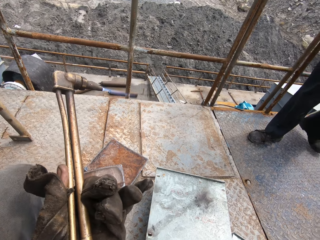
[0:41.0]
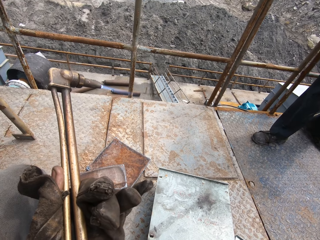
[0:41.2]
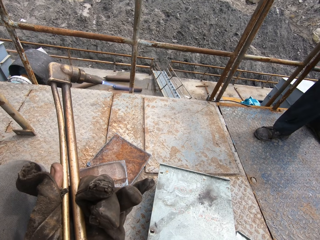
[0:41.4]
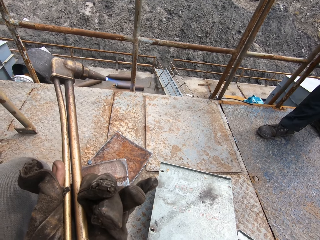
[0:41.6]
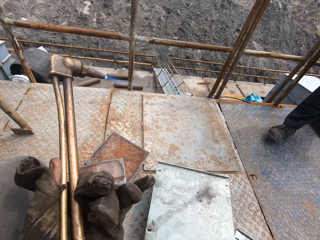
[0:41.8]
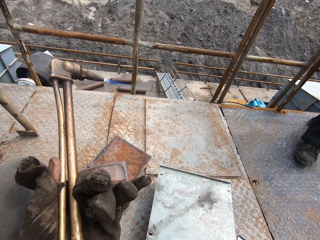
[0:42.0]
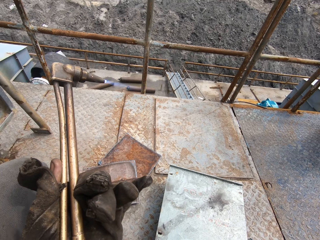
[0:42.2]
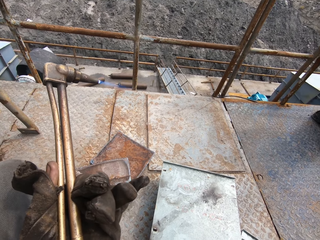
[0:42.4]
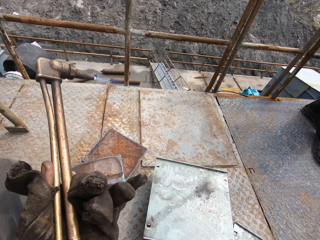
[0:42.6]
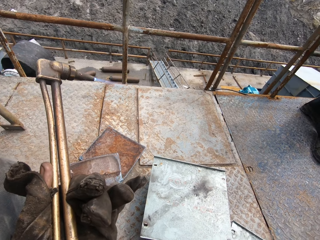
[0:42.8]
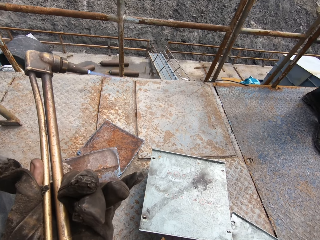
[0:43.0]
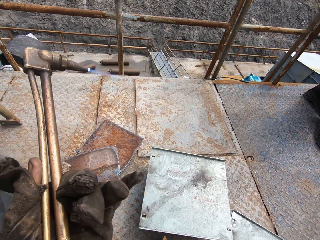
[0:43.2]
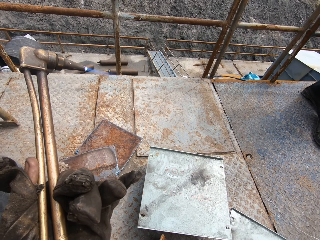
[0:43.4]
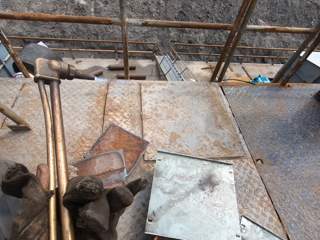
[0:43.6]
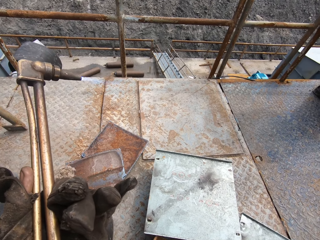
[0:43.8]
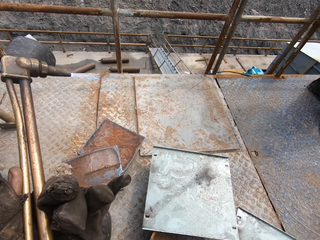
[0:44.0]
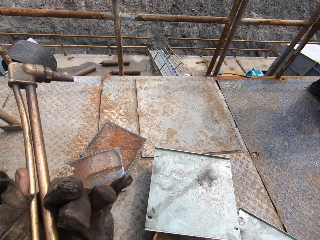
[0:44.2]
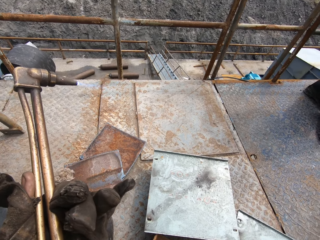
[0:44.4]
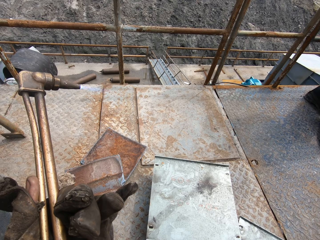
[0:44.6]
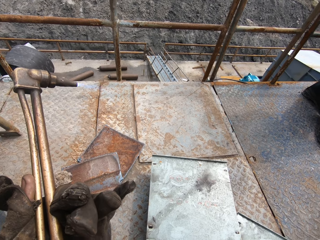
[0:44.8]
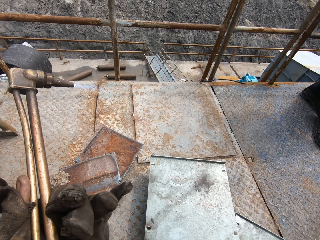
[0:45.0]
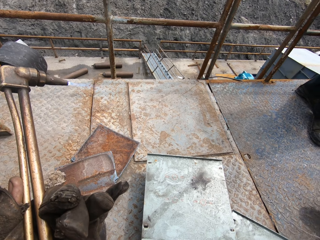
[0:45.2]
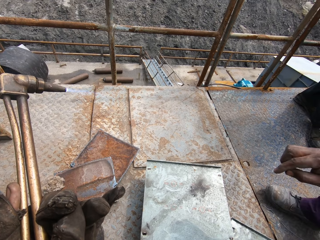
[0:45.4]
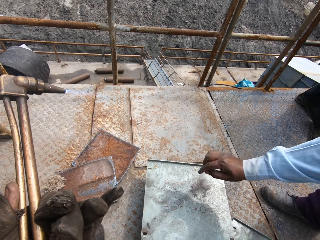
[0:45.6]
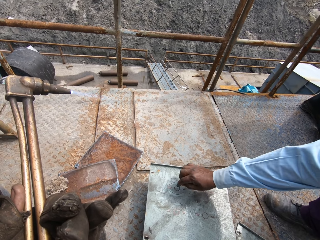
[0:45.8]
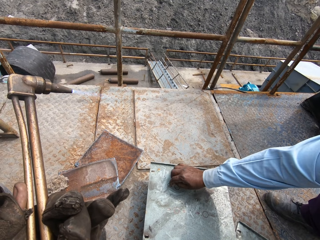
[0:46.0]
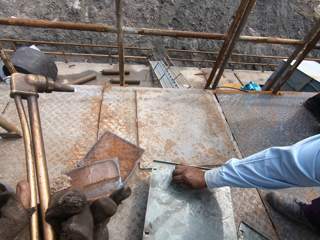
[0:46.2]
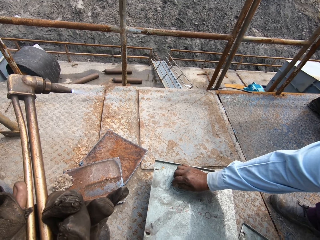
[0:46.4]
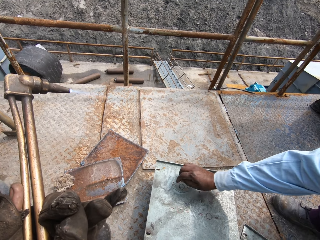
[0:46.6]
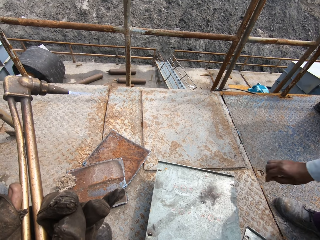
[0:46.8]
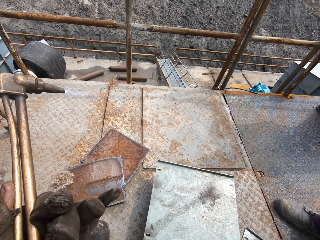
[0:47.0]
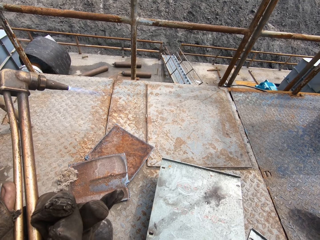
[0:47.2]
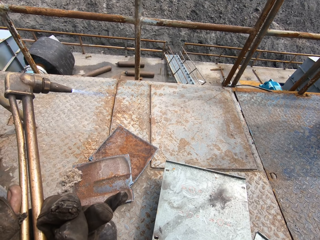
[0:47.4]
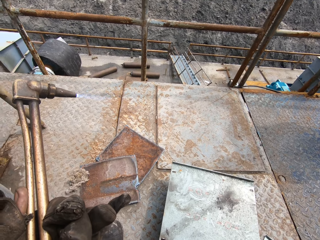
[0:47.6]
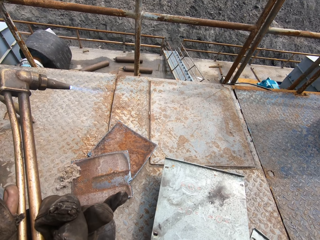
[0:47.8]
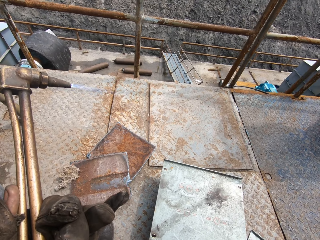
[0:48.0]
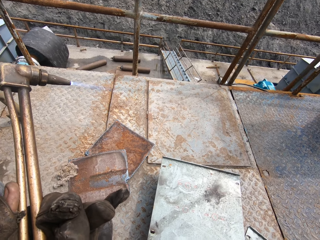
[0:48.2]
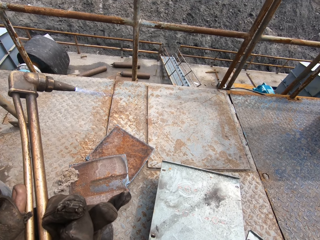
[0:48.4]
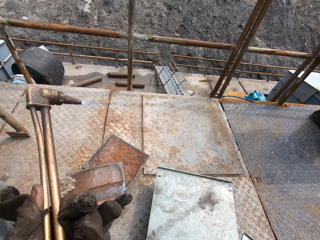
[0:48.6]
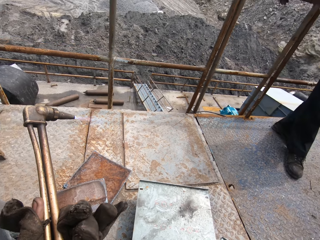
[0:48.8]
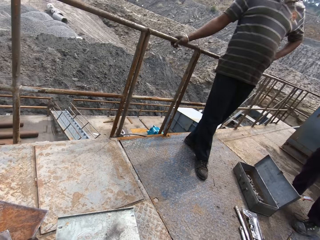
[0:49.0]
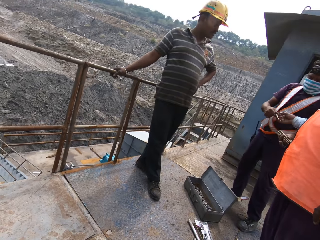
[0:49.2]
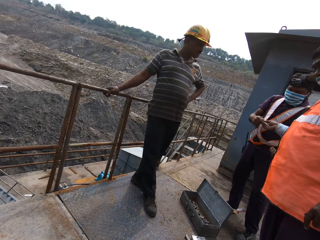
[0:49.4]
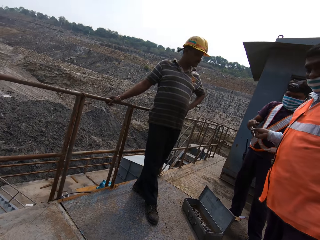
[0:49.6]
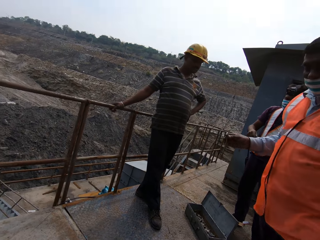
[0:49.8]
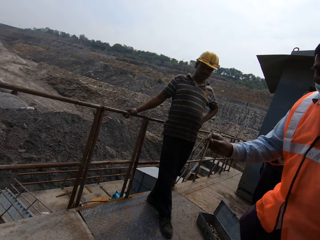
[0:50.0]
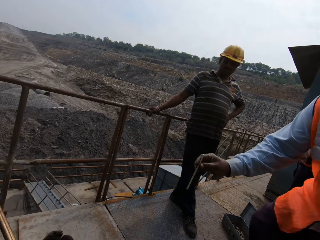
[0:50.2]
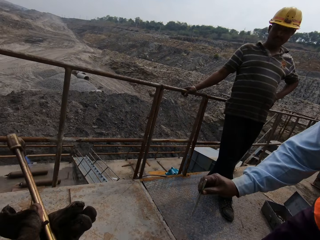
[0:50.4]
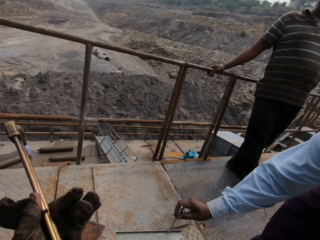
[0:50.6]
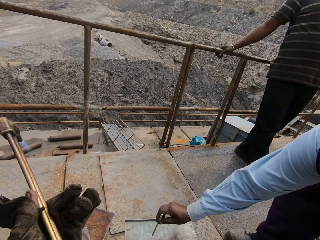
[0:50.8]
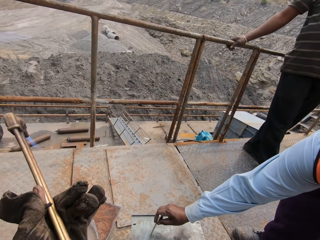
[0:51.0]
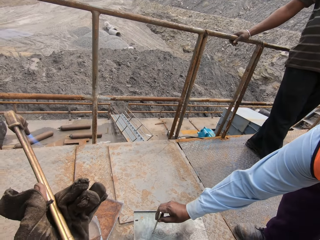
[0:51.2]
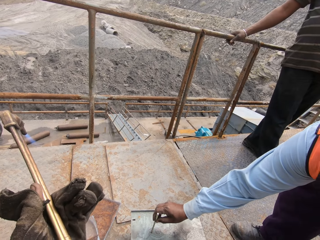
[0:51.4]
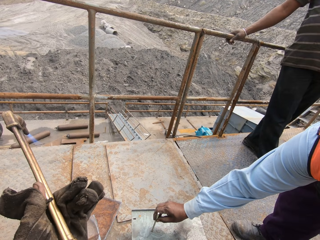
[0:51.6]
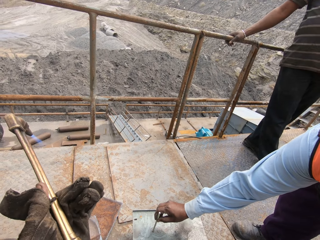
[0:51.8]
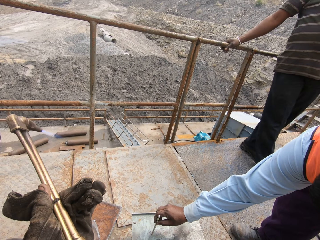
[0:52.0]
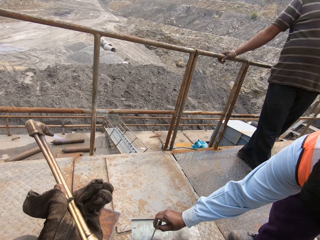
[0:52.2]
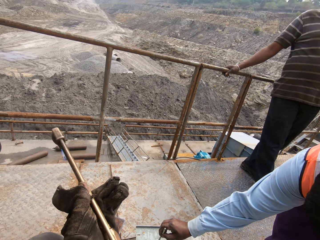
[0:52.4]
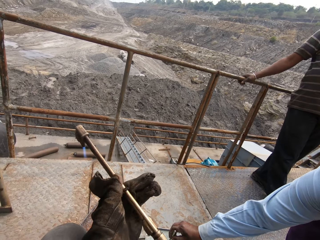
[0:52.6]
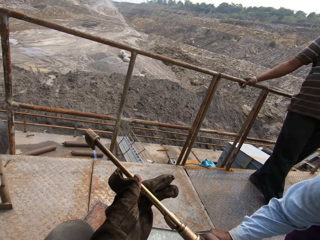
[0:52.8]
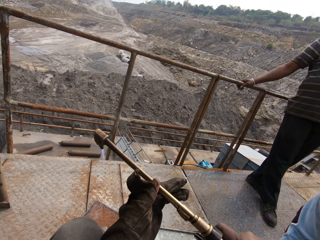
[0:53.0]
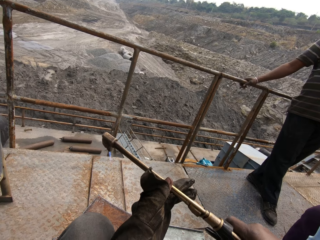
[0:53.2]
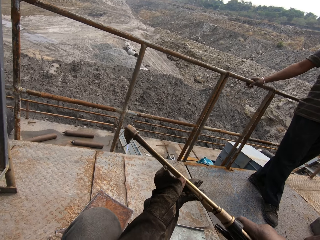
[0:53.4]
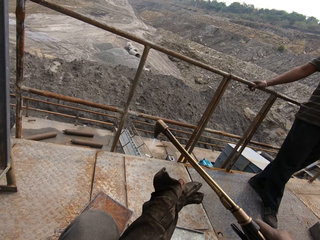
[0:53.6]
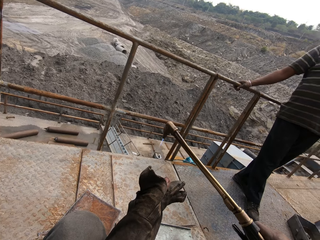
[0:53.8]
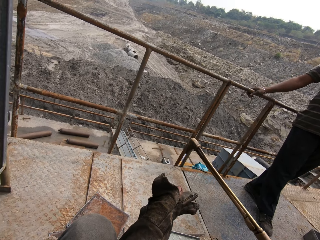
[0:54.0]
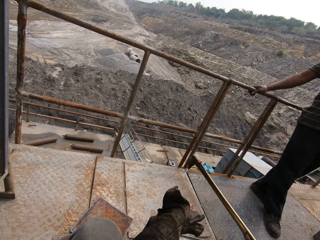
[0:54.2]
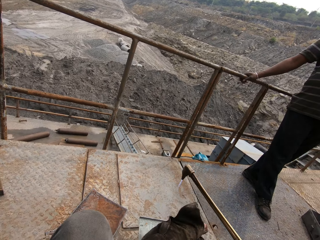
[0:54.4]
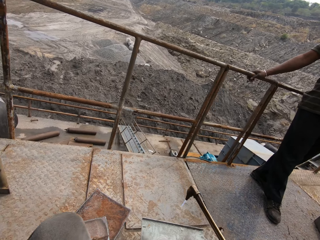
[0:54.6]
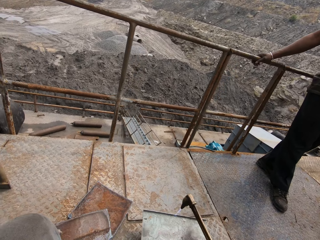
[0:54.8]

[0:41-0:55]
A man walks towards the camera wearer. The man touches the steel metal on the ground with his right hand. Another man hands a metal rod to the first man. The first man collects the metal rod from the other man with his right hand. The first man interacts with the camera wearer. The first man puts the metal rod or disk in his right hand on the steel metal. The camera wearer passes the oxyacetylene torch from his left hand to his right hand.

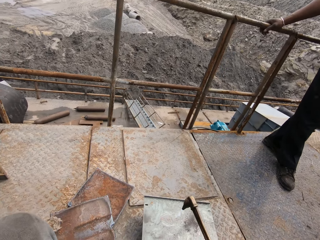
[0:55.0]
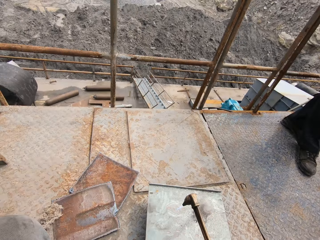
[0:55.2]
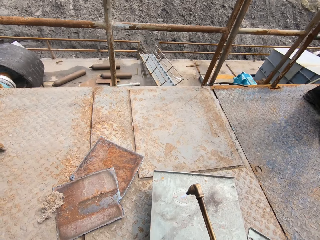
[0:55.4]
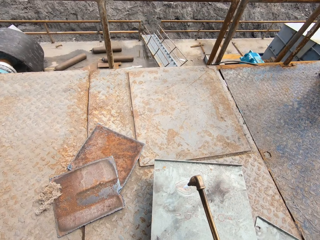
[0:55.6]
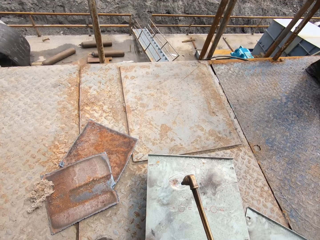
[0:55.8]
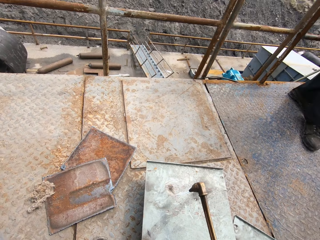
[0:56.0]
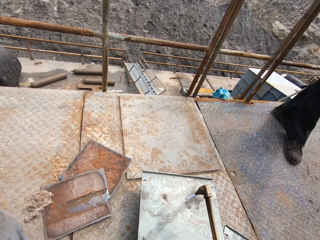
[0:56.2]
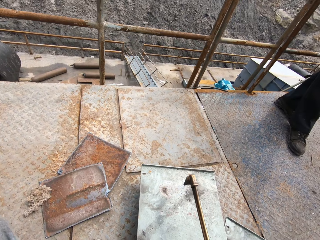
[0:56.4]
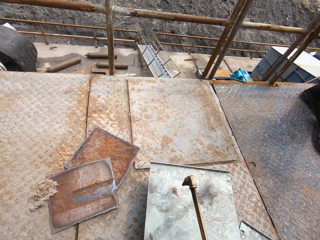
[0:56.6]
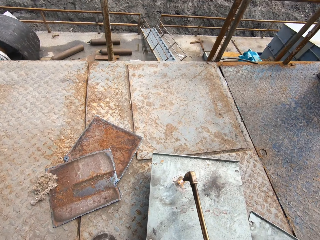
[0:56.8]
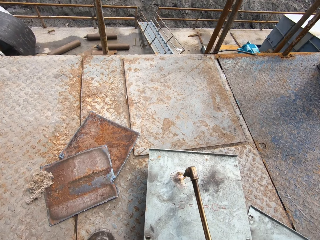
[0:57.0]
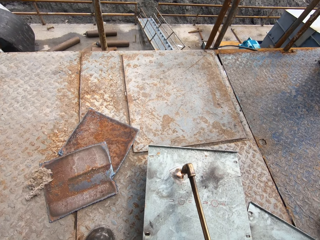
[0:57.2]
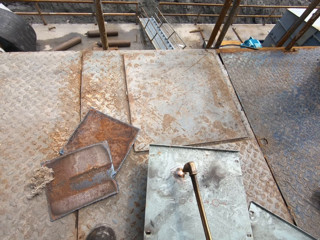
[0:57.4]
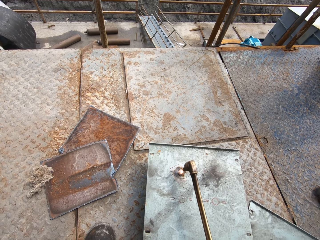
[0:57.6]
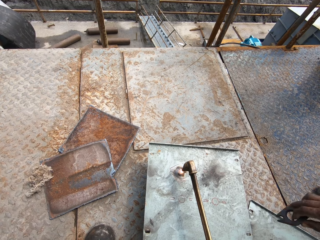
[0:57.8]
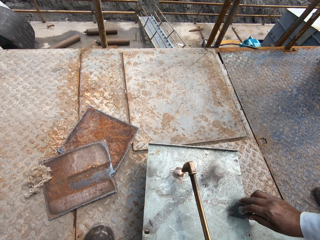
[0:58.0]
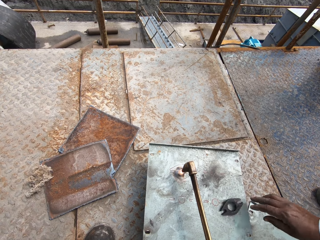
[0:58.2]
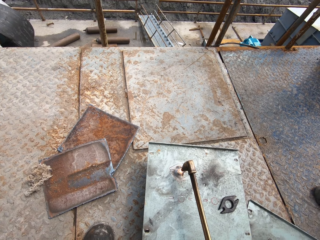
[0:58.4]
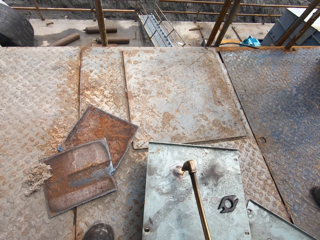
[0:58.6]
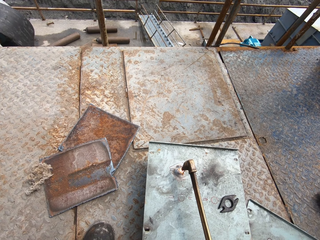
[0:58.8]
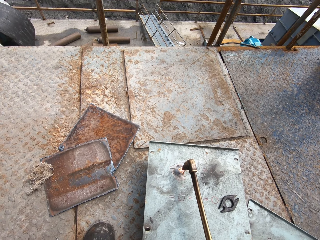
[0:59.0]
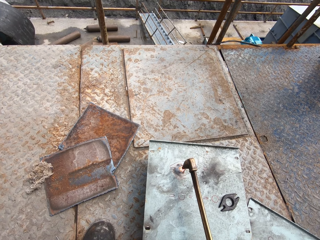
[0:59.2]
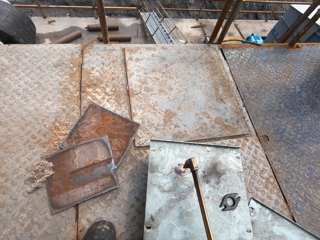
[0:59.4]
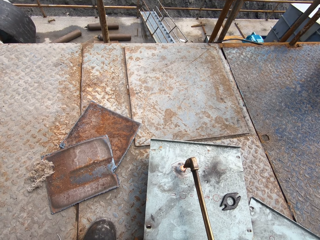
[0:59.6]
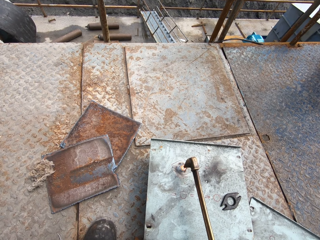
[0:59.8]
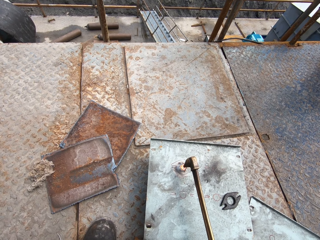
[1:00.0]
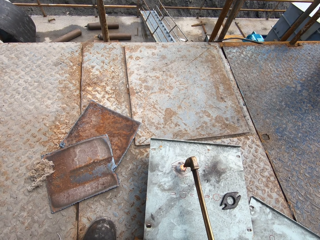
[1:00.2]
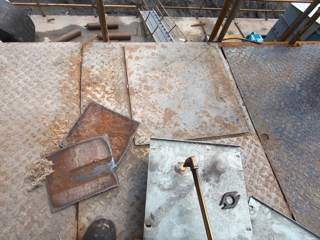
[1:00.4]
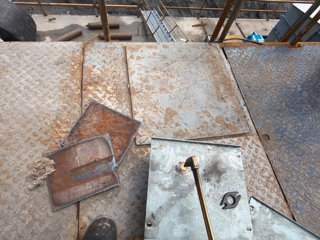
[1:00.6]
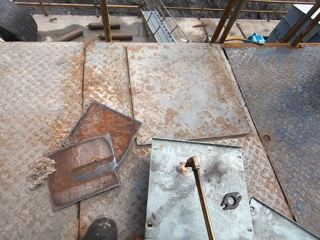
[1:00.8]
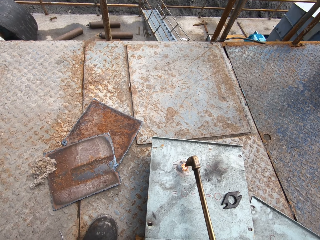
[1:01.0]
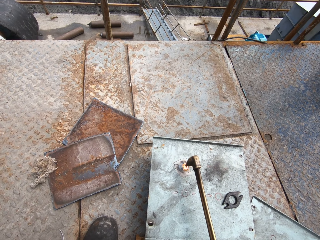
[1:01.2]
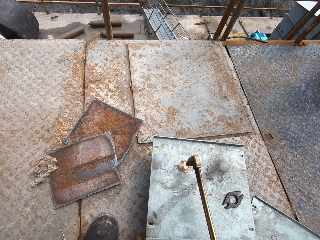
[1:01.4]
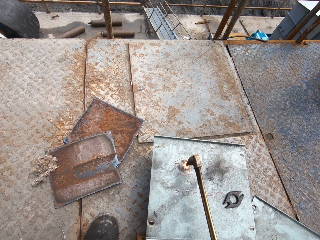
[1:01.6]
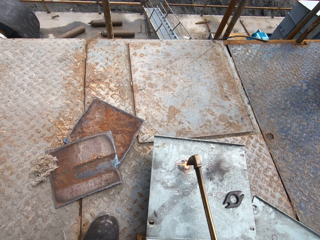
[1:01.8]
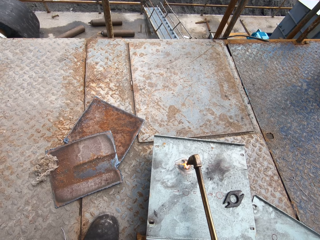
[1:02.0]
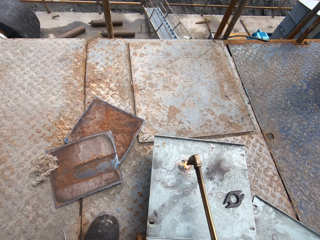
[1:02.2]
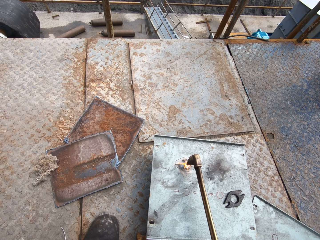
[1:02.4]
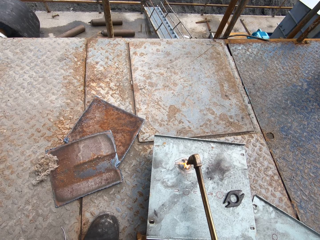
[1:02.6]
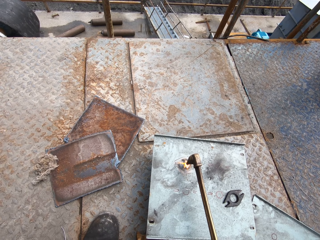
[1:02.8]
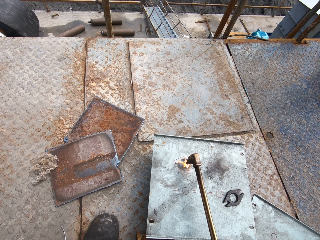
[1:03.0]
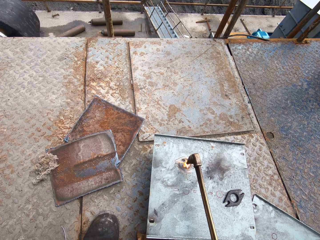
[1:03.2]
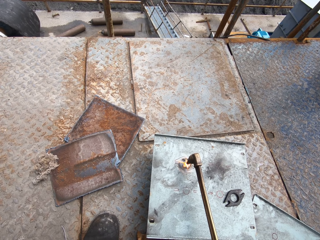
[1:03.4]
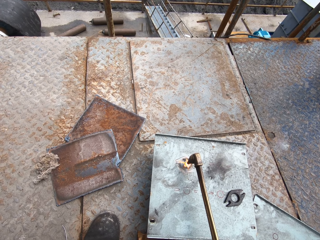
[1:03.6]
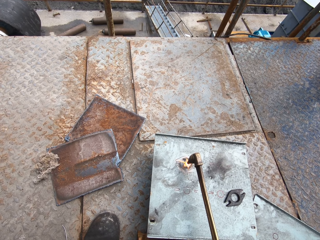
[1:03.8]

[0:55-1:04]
The camera wearer makes a center hole on the steel metal with the oxyacetylene torch in his right hand. A man drops a metal disc on the steel metal.
